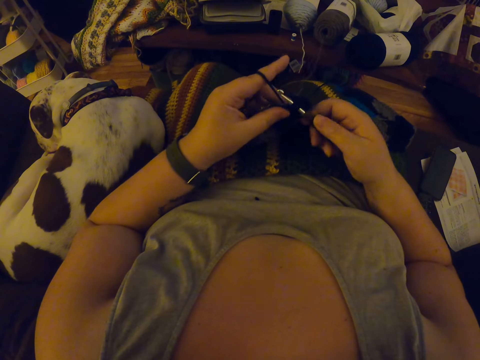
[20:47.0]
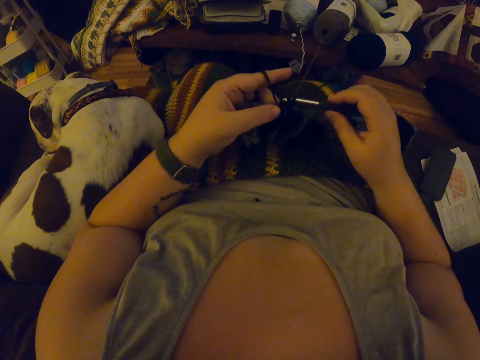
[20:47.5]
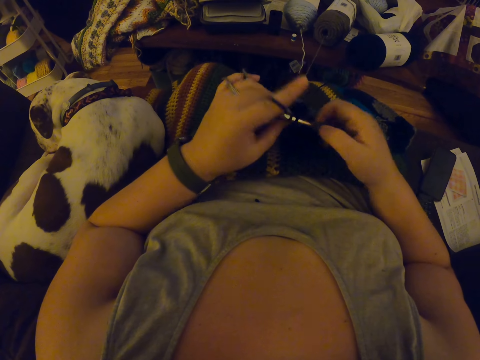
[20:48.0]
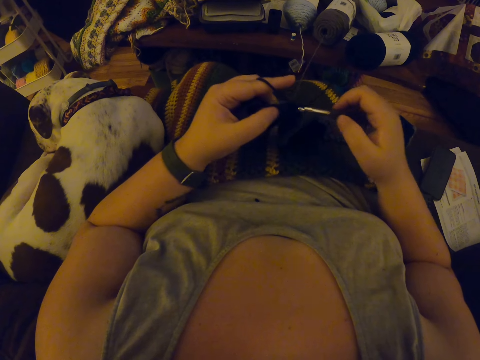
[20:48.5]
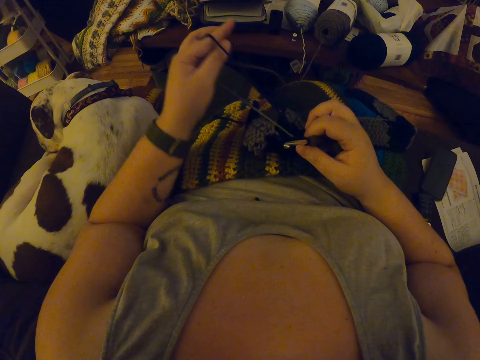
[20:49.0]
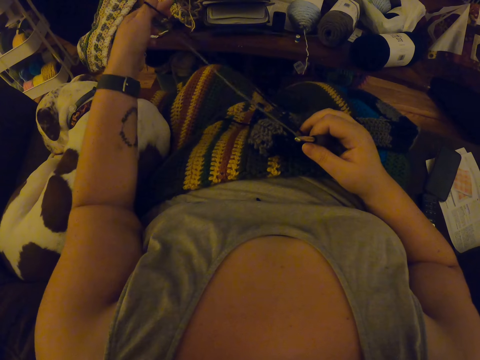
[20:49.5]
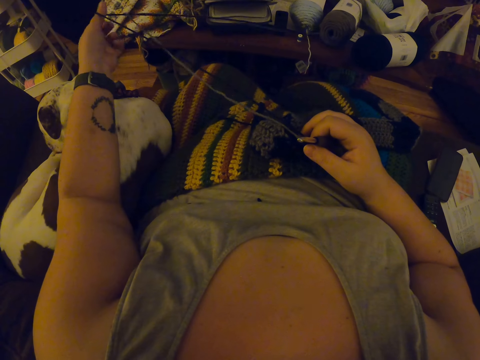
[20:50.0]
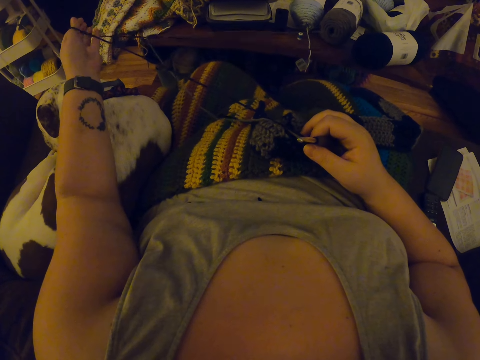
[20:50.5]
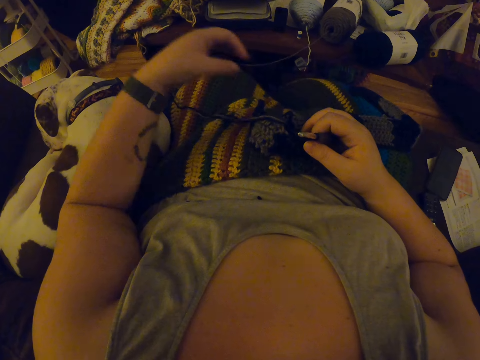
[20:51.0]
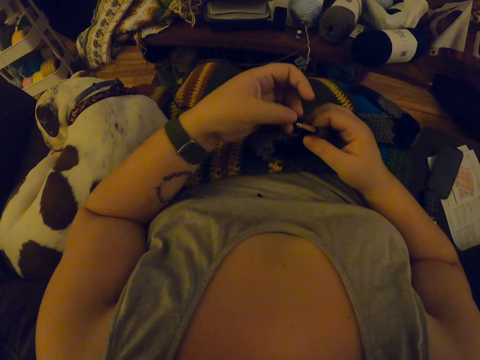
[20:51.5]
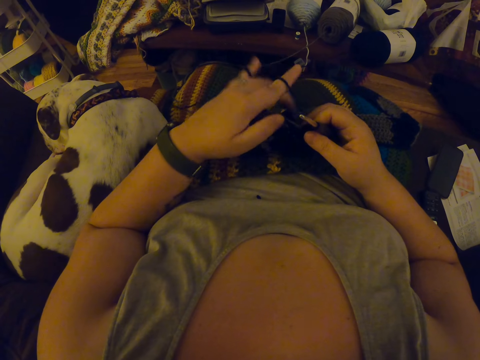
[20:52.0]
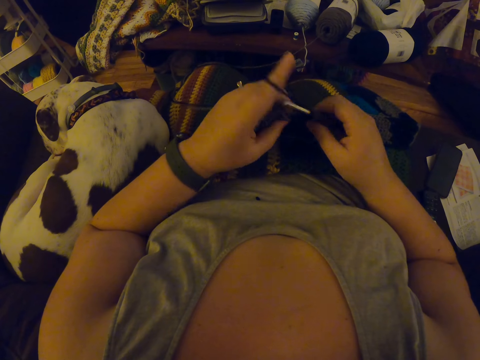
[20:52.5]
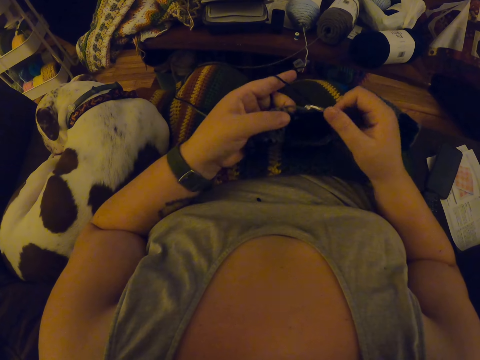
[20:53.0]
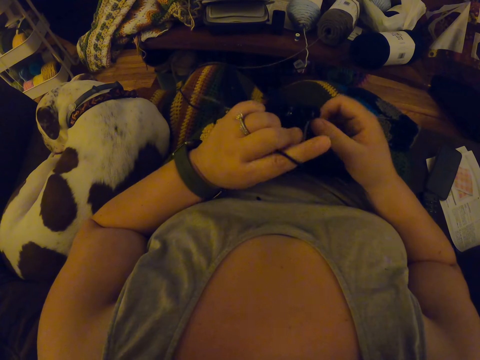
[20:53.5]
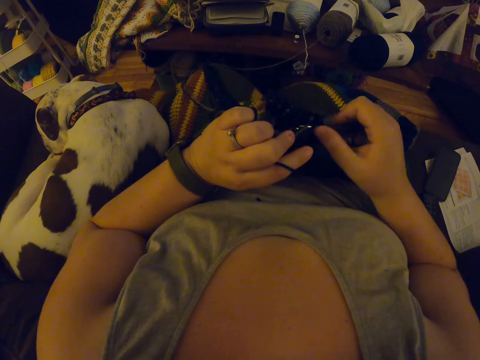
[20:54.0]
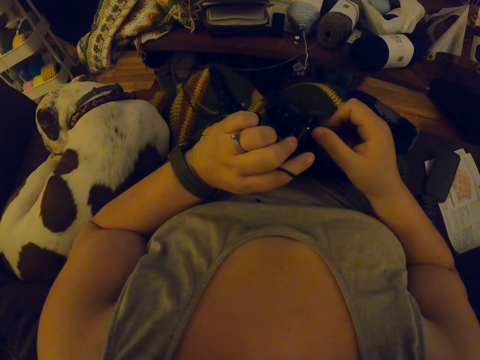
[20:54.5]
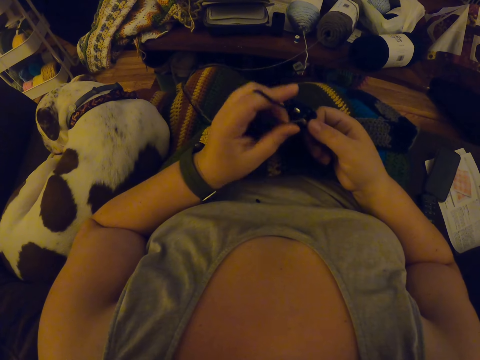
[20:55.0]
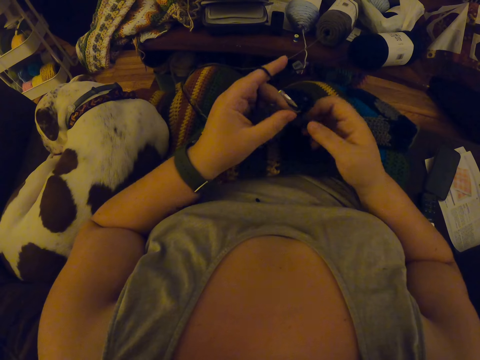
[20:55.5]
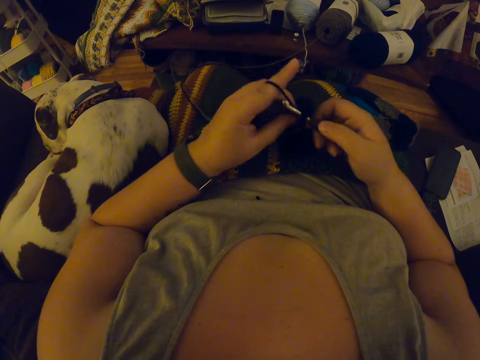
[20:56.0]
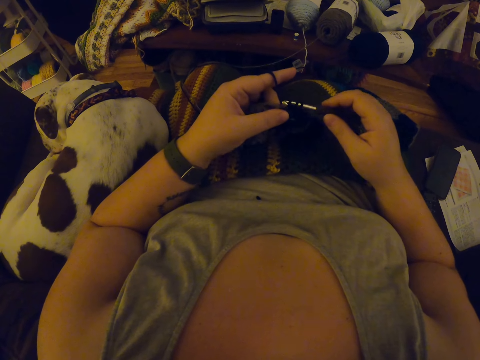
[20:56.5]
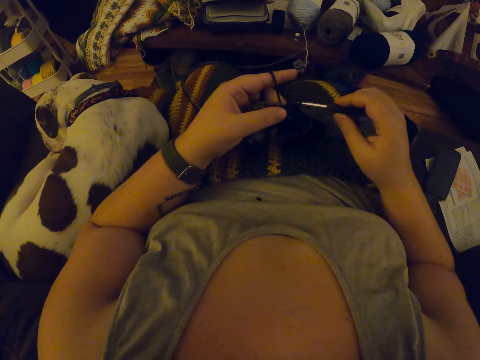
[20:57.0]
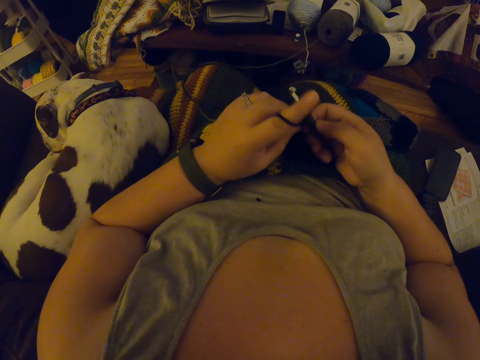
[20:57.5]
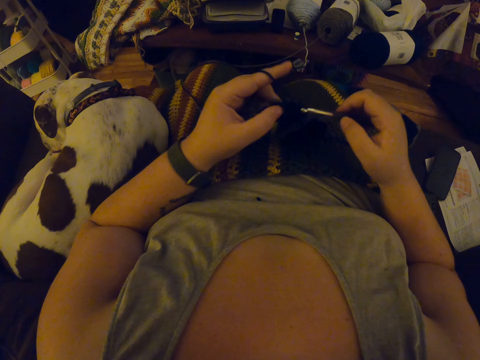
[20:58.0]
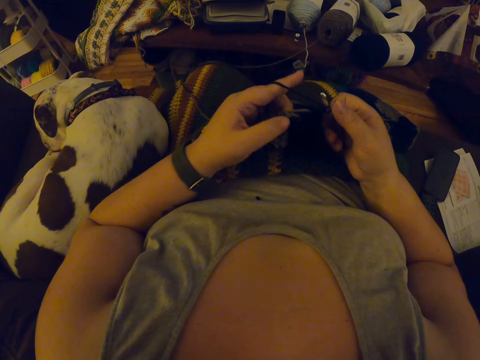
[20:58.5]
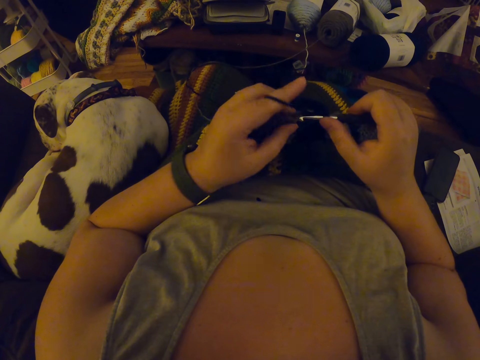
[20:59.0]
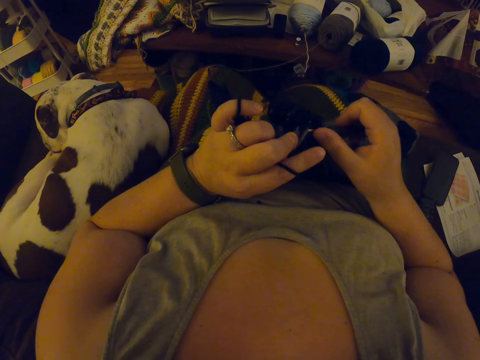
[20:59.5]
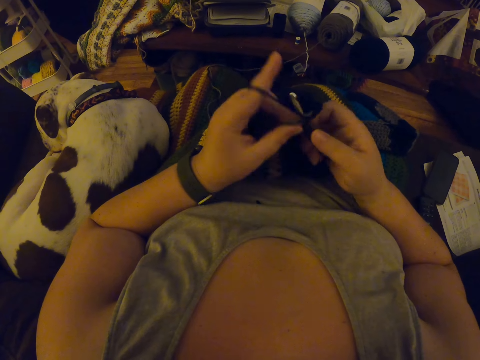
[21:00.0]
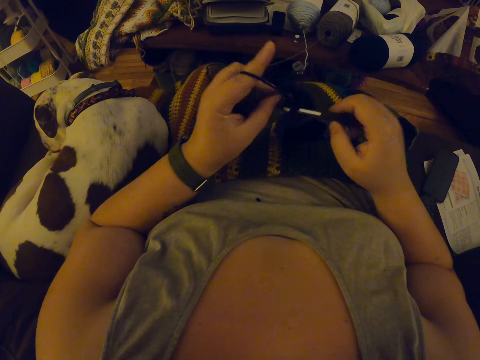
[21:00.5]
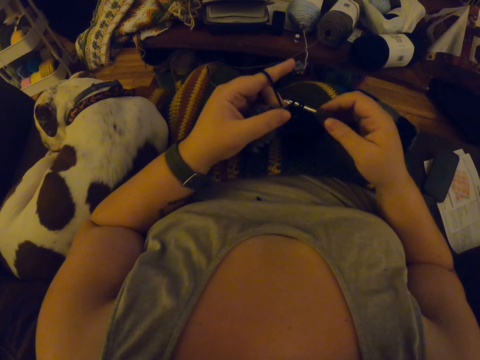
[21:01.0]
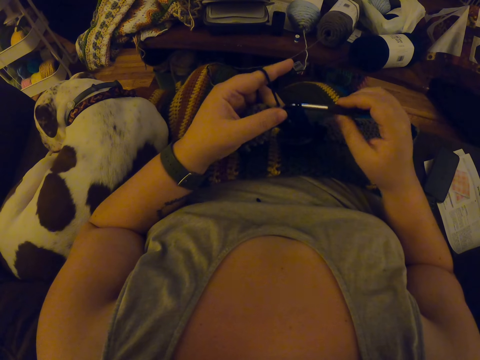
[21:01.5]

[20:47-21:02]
The camera wearer stretches the crochet thread in the left hand. They knit the cloth.

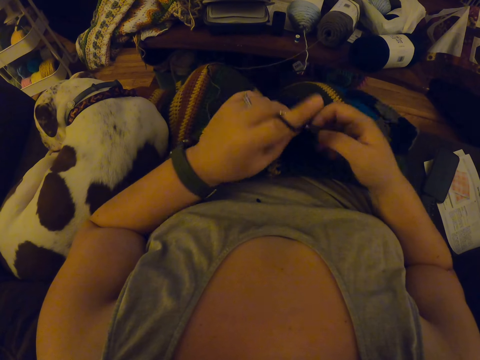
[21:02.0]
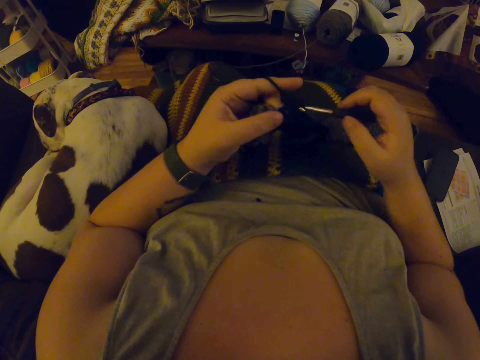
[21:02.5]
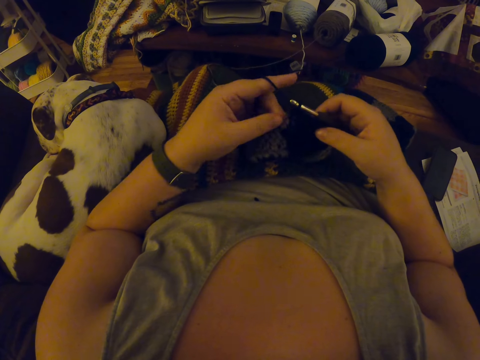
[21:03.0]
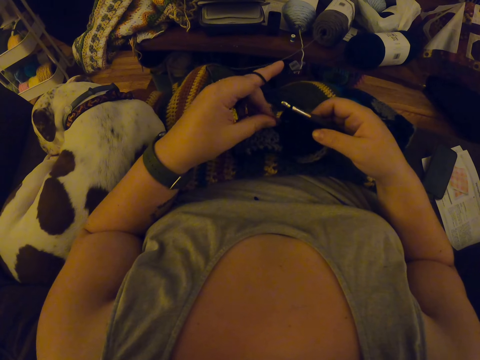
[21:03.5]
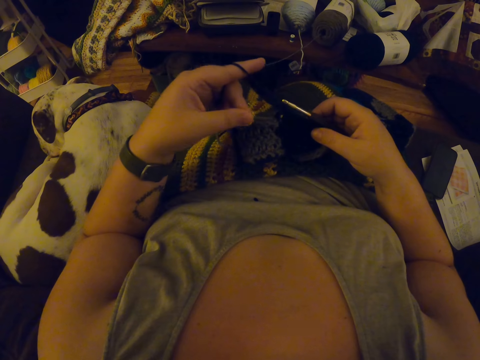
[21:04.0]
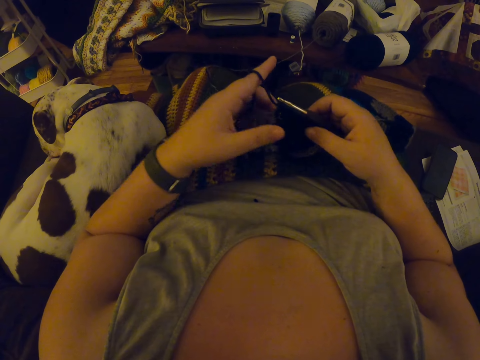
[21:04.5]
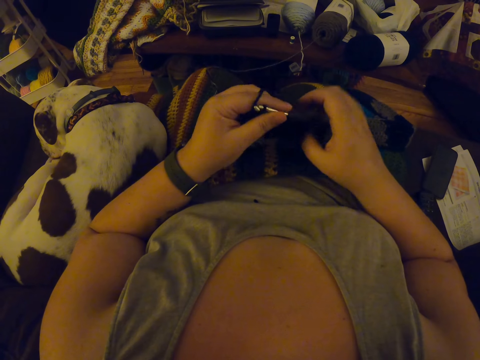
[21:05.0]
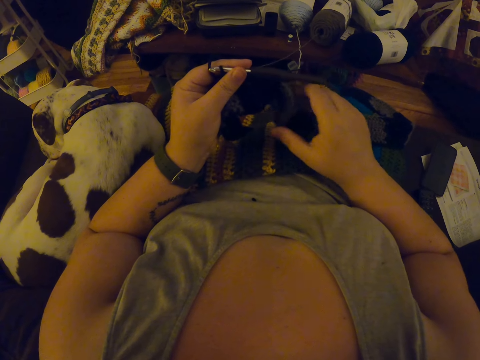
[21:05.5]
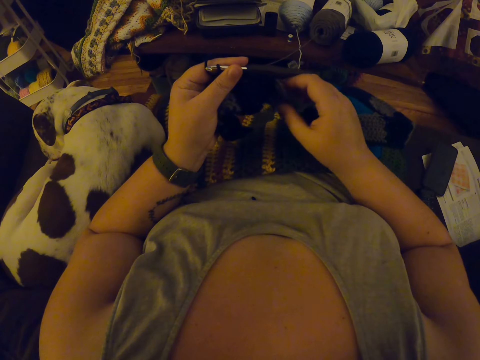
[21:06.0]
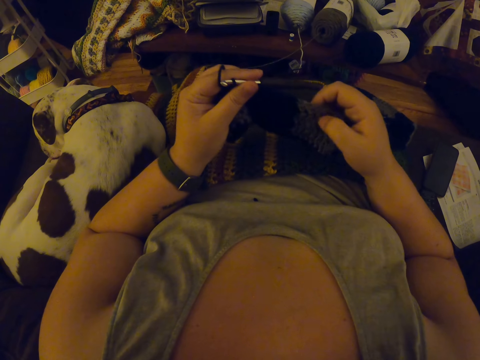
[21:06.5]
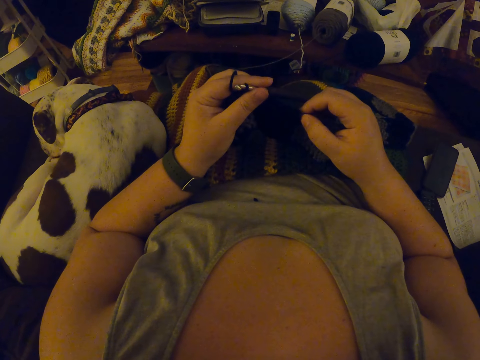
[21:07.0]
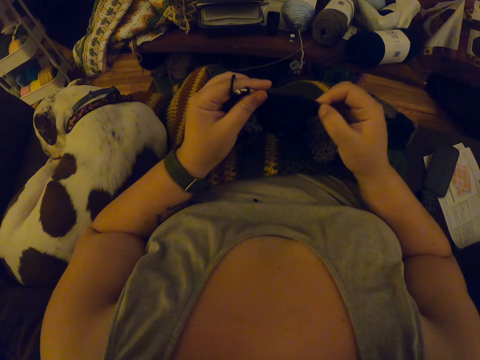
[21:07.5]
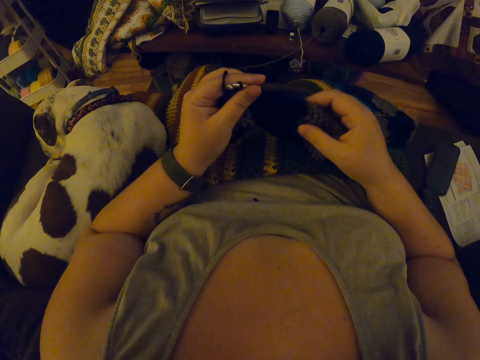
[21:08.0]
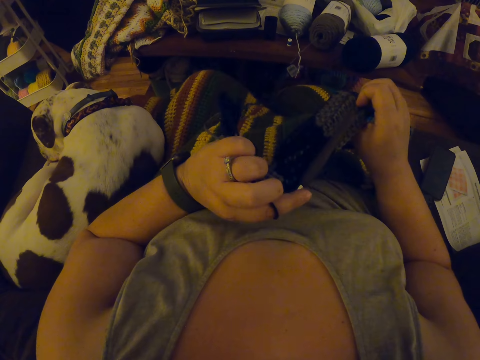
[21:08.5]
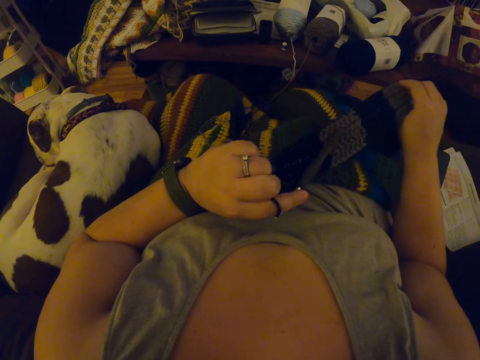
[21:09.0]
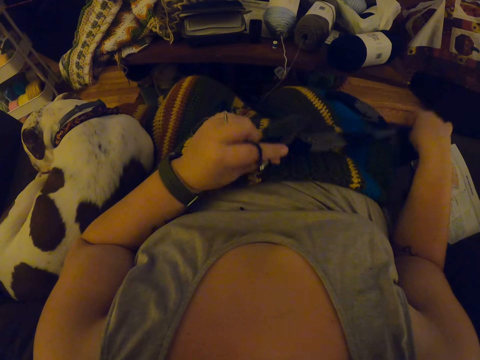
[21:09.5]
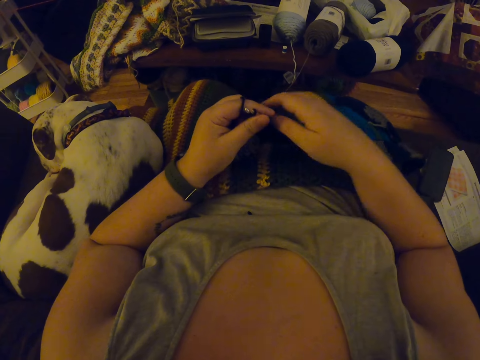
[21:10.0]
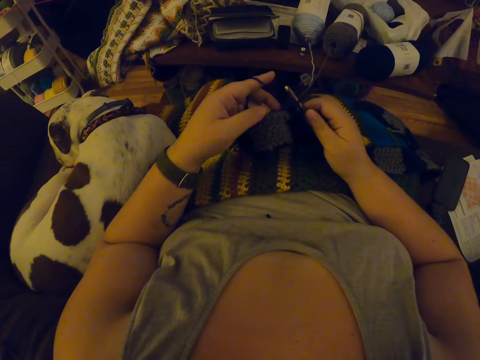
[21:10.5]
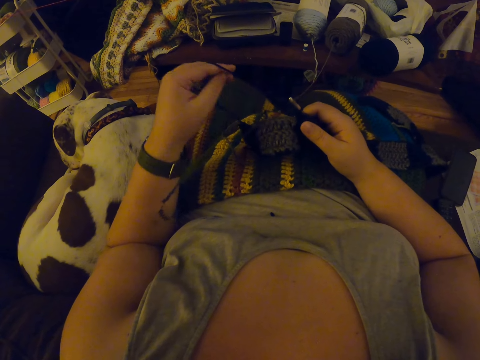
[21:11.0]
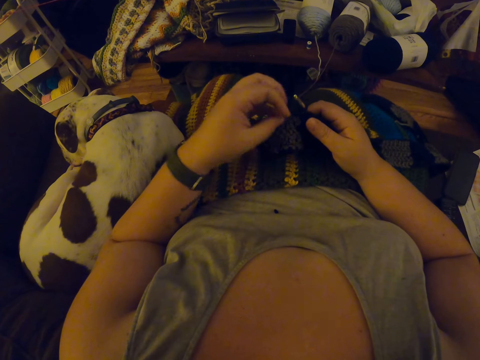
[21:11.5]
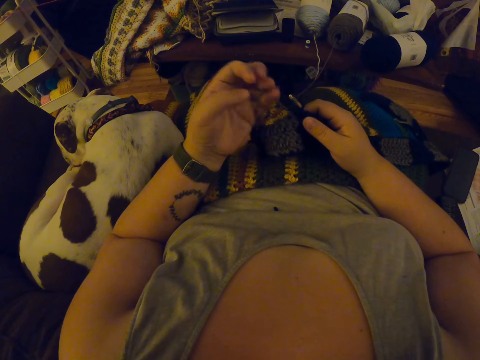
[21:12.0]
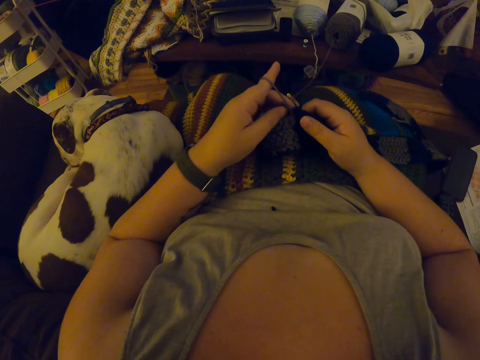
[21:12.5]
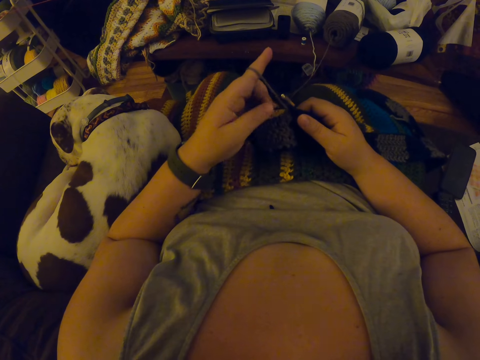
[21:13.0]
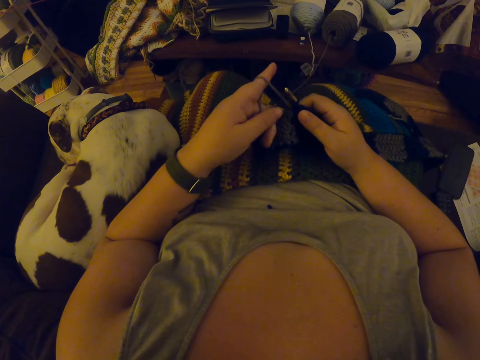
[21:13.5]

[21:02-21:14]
The camera wearer shifts the crochet hook from the right to the left hand. She stretches the cloth with the right hand. She adjusts the crochet with her hands. She picks the hook back in the right hand. She stretches the crochet thread with the left hand. She crochets the yarn with the crochet hook.
